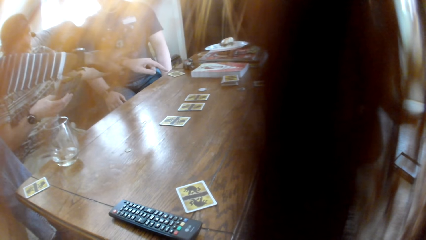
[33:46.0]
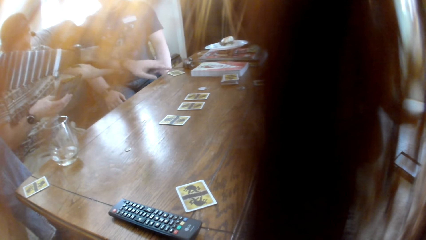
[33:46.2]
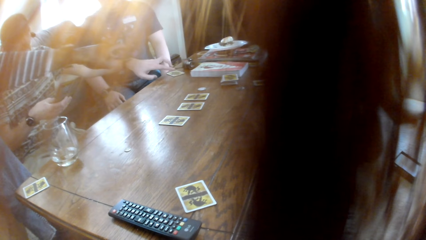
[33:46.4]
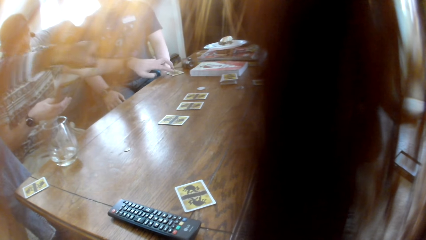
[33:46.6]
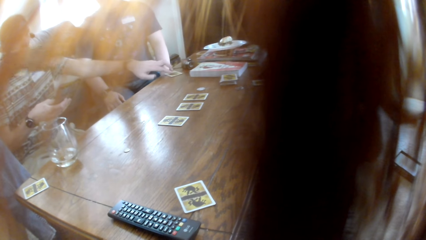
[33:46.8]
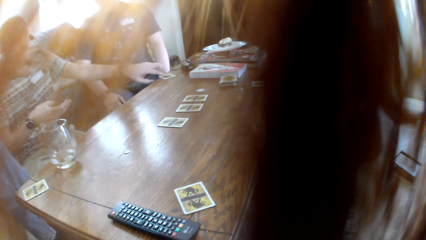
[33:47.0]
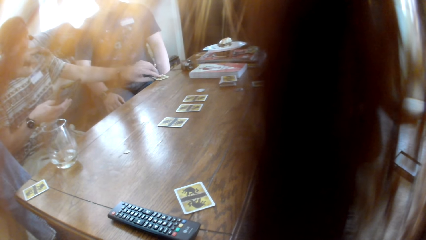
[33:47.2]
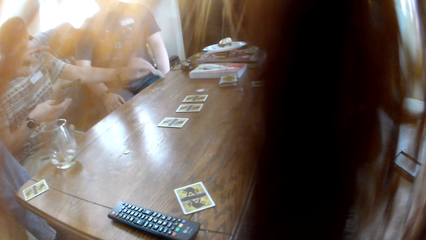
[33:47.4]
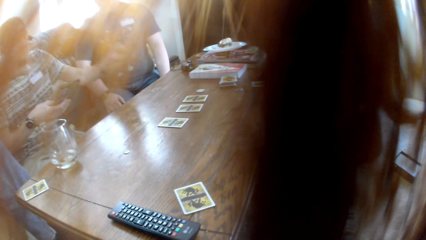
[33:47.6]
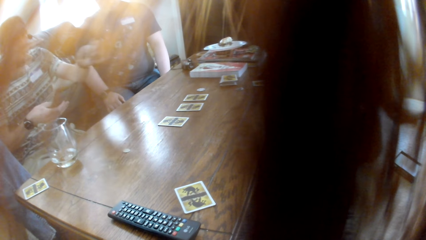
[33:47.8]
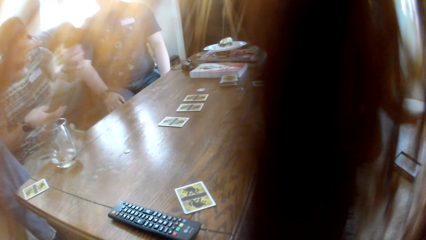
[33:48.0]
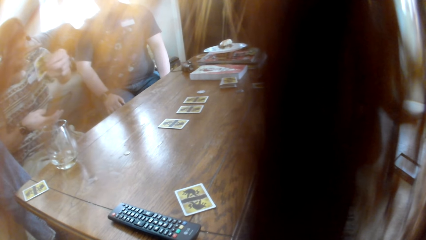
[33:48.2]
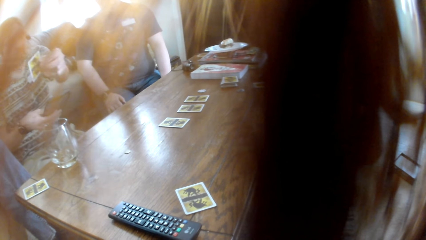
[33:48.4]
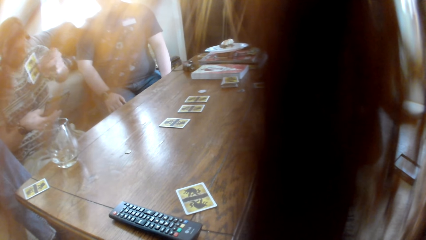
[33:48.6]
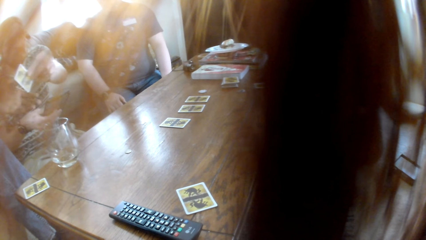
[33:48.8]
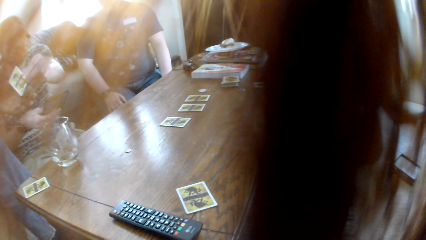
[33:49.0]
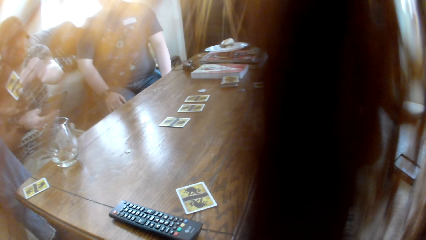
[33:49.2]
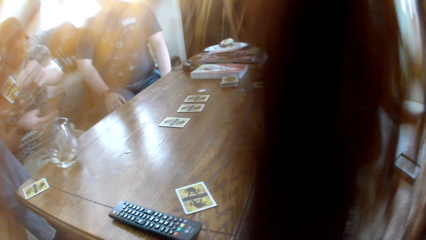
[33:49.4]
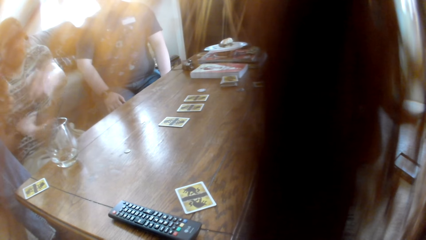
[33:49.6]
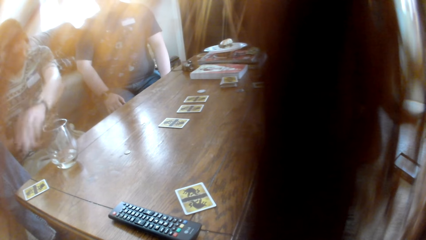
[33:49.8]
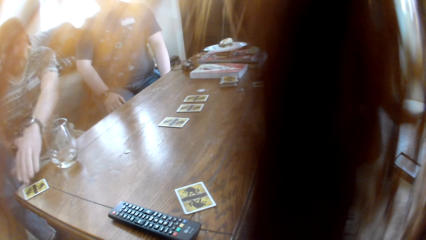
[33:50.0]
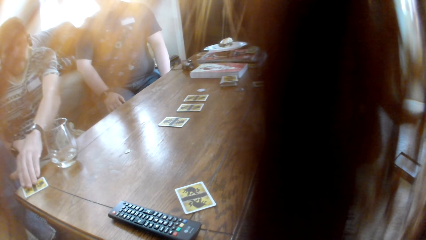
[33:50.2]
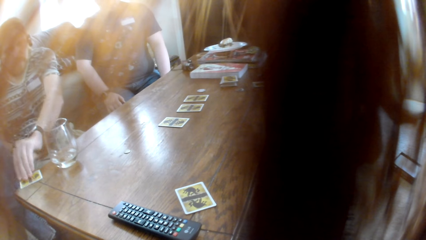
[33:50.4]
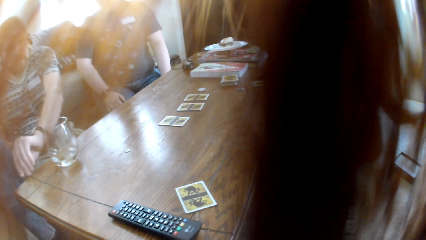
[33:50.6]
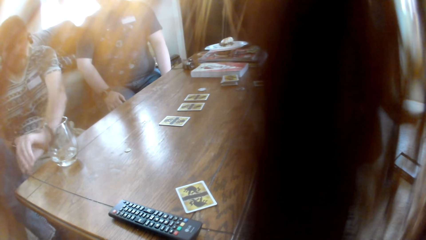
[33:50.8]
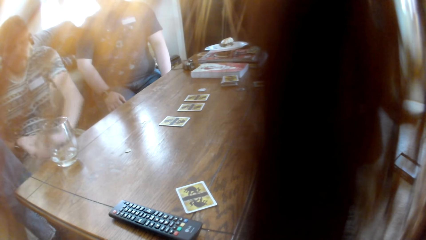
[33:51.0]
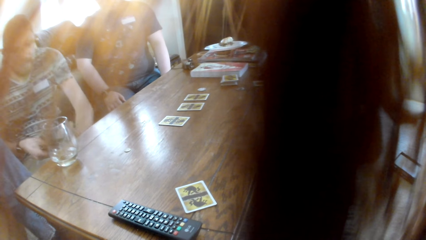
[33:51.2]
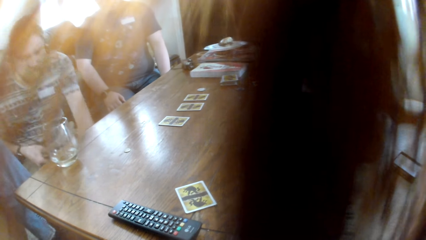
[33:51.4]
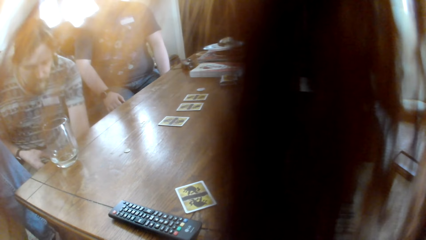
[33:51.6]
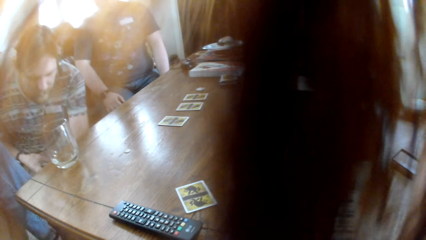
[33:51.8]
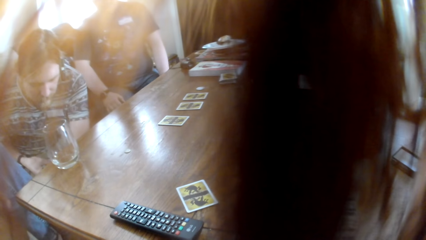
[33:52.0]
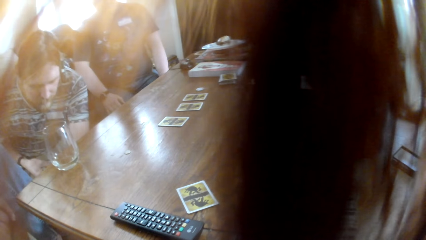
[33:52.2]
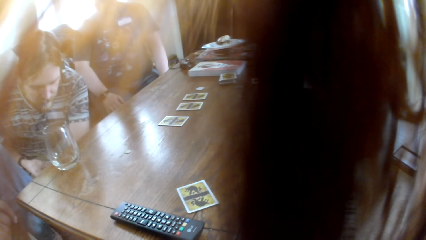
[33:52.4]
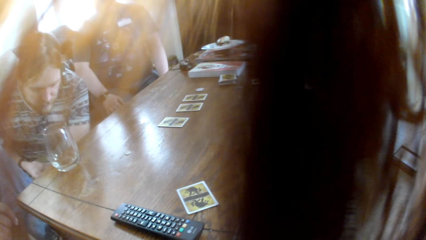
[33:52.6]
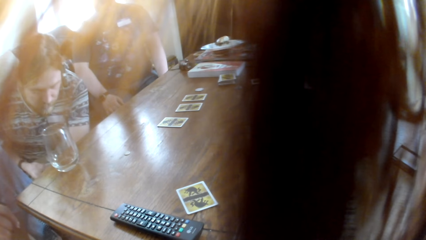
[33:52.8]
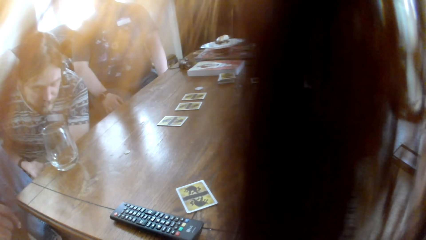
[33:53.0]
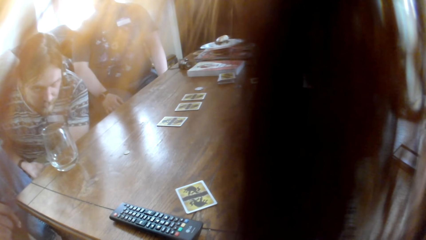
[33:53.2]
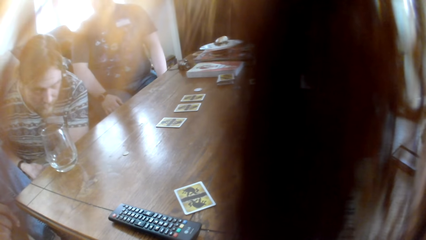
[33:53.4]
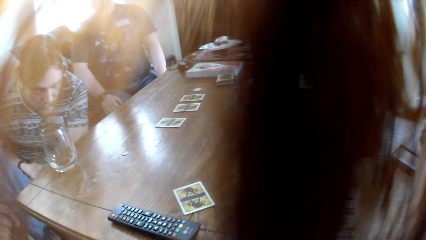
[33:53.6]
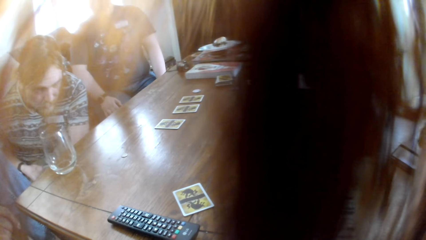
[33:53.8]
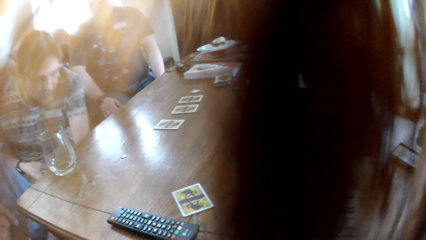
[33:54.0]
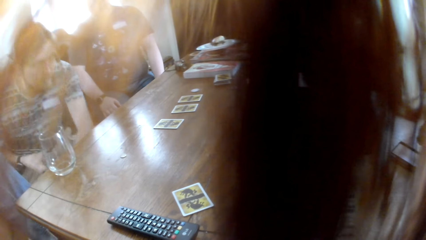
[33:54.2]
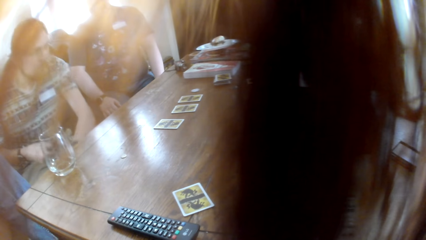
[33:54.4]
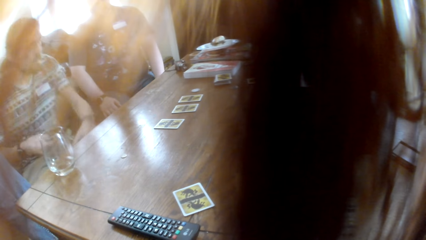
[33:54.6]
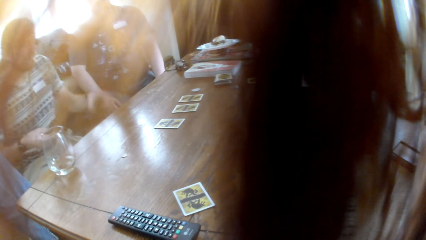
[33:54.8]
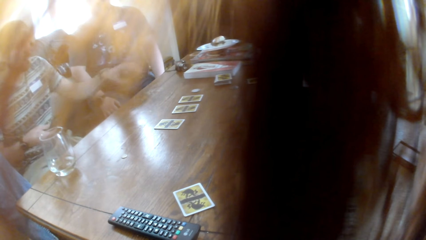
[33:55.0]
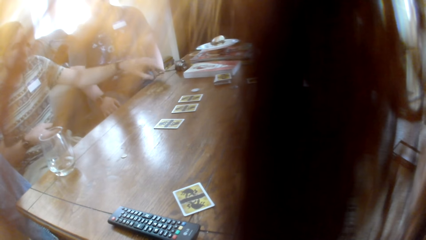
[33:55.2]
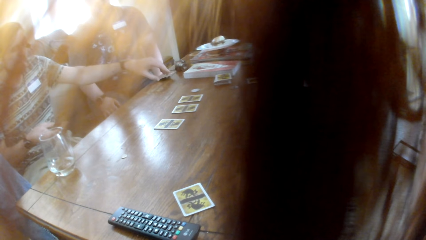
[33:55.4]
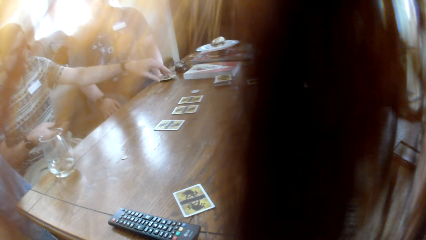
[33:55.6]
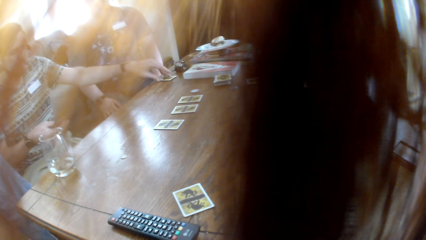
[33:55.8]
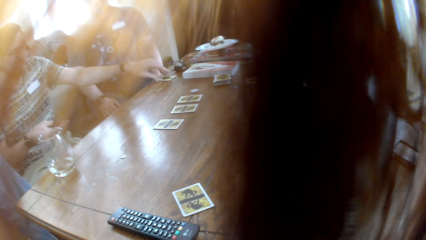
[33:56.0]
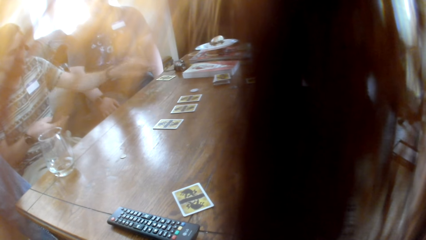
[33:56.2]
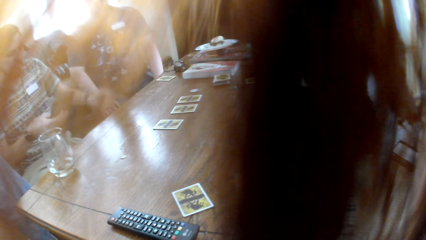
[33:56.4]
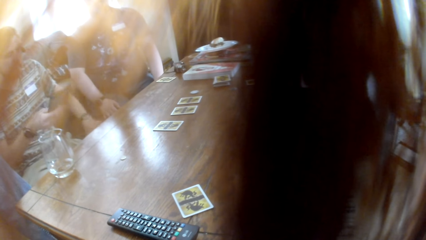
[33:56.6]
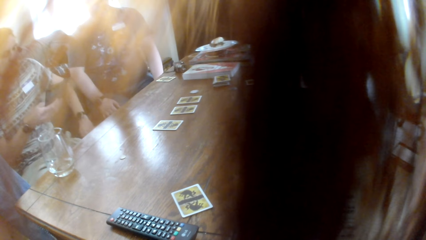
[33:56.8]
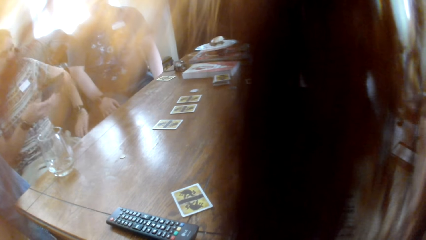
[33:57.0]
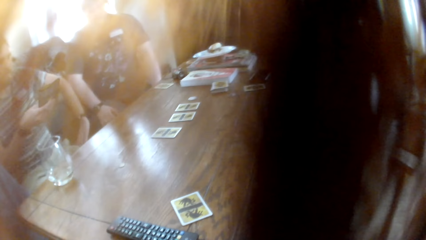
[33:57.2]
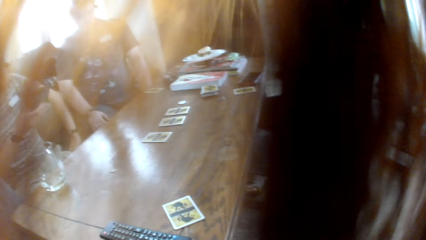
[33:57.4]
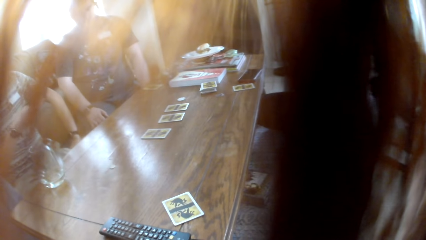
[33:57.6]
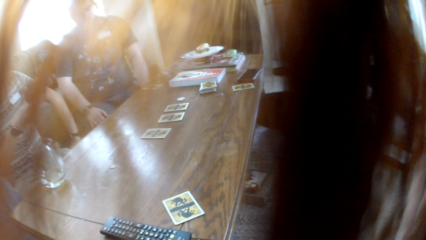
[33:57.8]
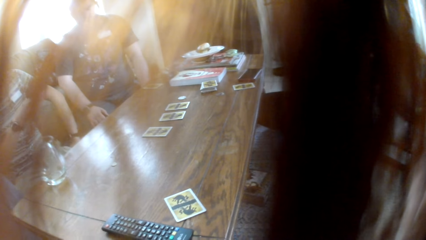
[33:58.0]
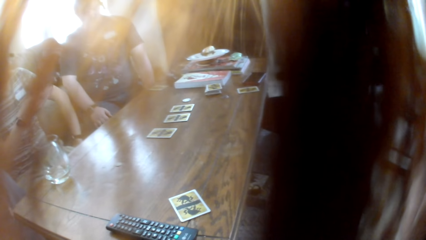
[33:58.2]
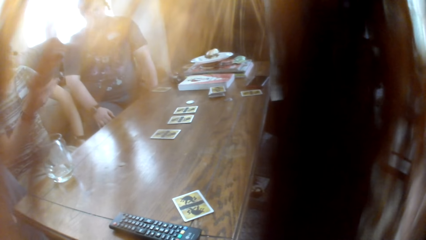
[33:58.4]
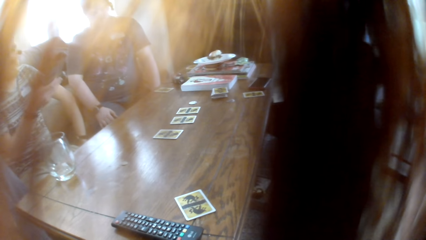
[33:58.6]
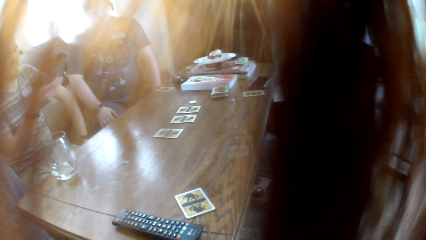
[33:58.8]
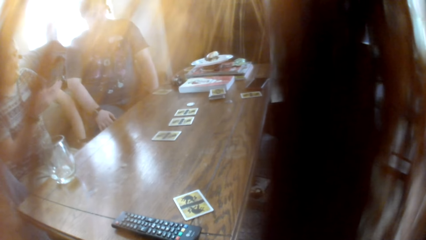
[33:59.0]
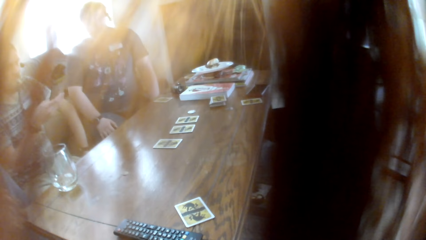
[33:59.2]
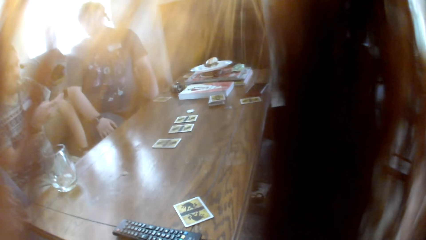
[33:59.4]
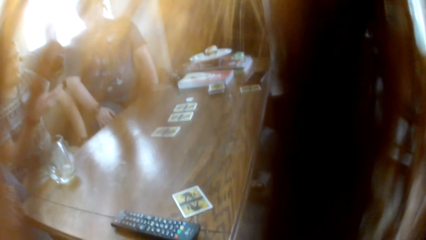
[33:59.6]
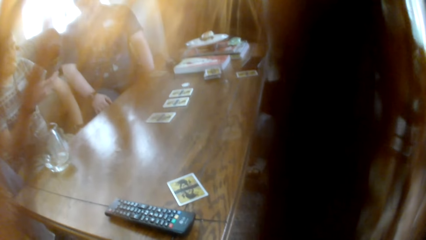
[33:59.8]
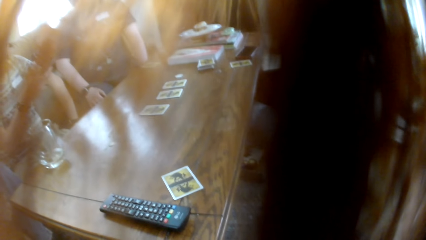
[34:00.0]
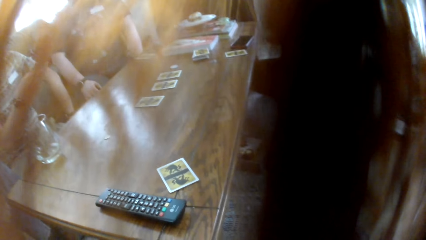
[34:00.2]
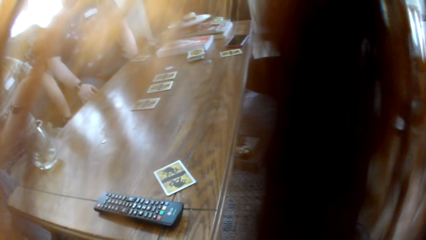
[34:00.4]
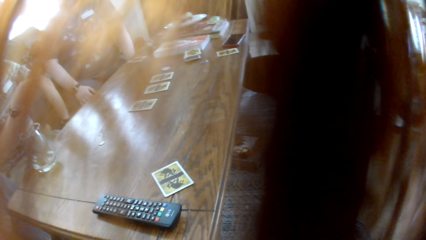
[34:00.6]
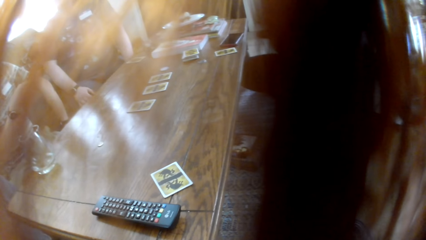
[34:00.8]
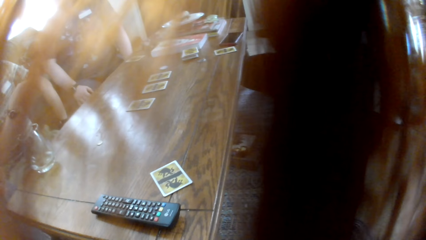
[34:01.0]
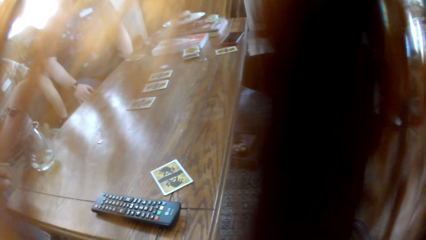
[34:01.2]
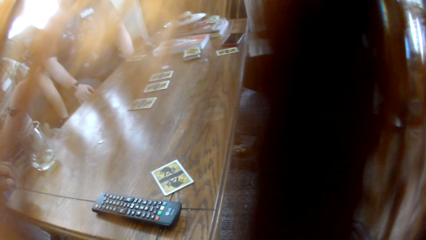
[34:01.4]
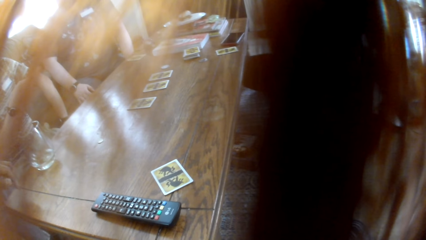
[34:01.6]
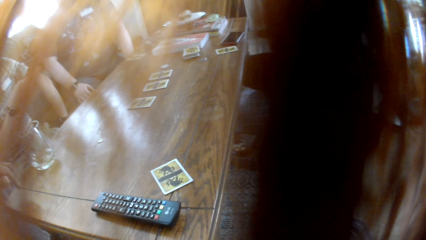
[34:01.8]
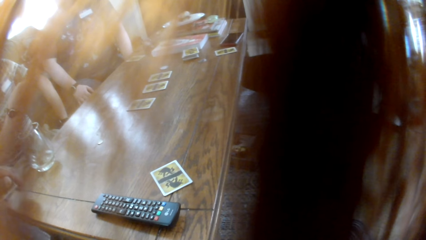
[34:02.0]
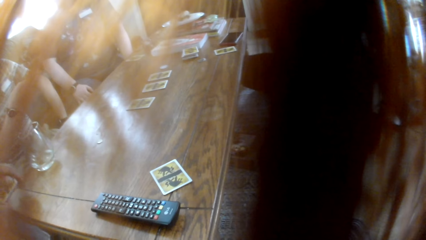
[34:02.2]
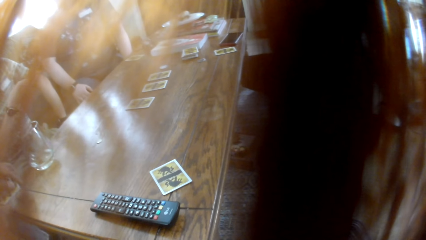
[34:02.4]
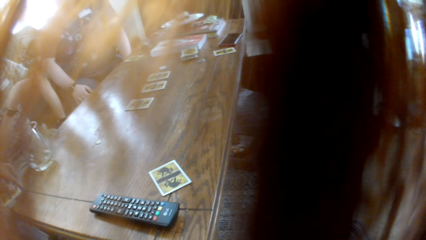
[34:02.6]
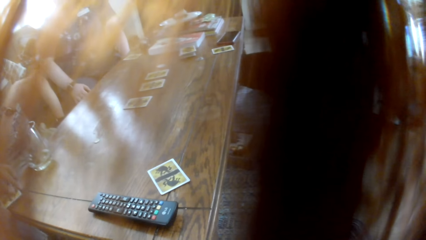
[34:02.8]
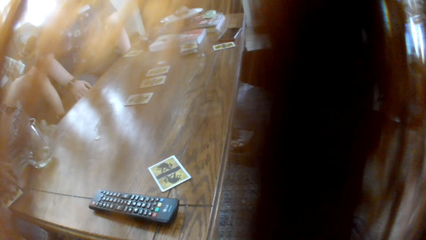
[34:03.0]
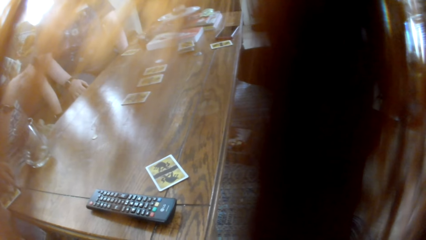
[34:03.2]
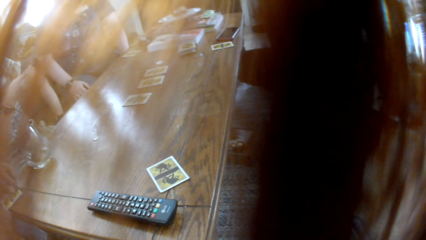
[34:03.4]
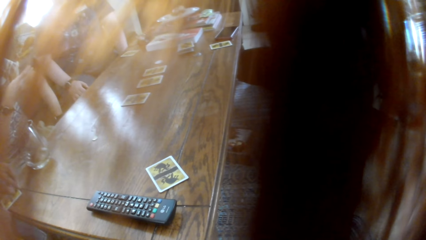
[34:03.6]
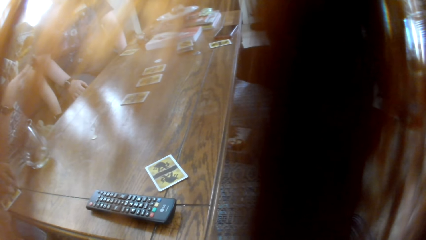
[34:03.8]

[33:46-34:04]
A man picks up a board game card with his left hand. The man gives another man a board game card. The man picks up a board game card with his left hand. The man puts the card under the table. The man puts the board game card on the table. The camera wearer laughs to the colleagues. The man talks to the colleagues. A woman talks to the colleagues.
